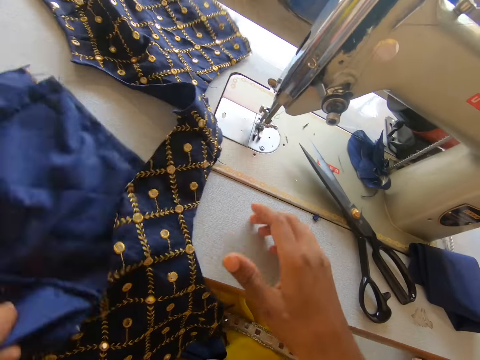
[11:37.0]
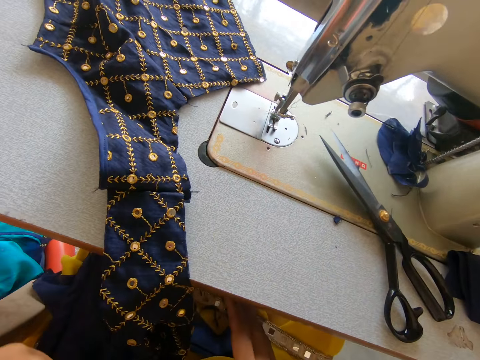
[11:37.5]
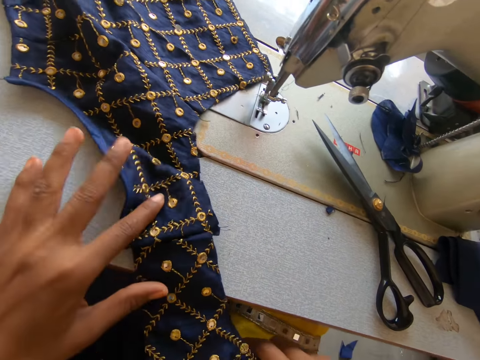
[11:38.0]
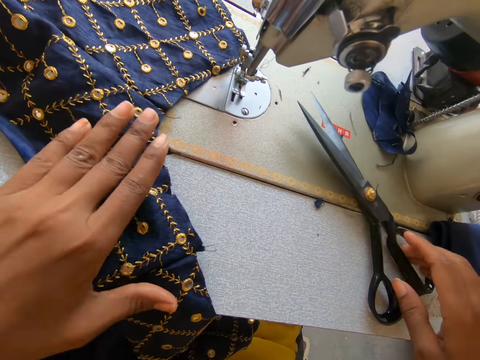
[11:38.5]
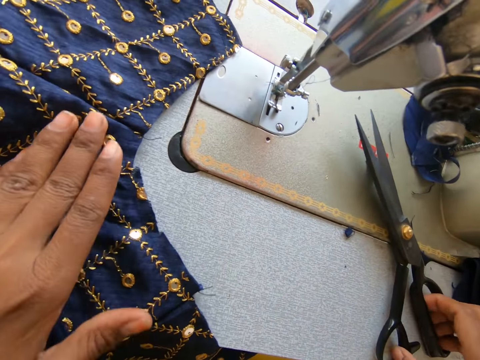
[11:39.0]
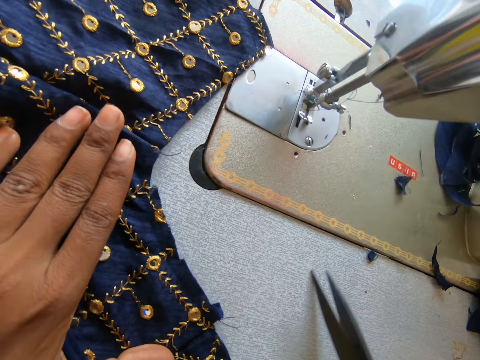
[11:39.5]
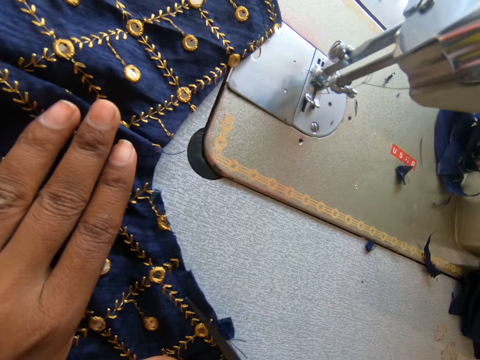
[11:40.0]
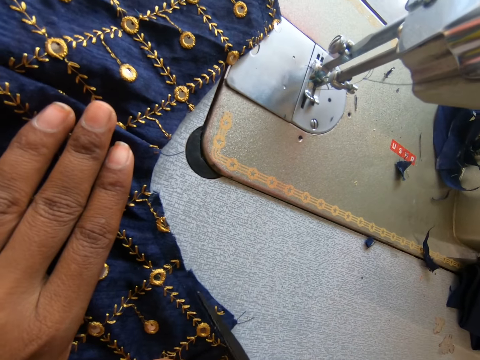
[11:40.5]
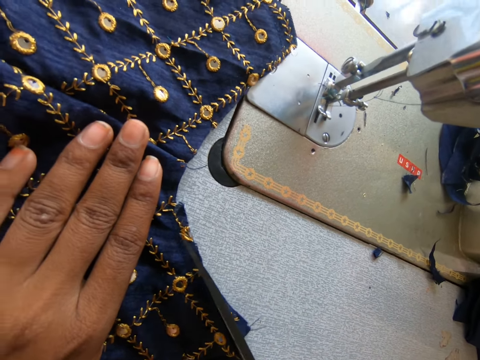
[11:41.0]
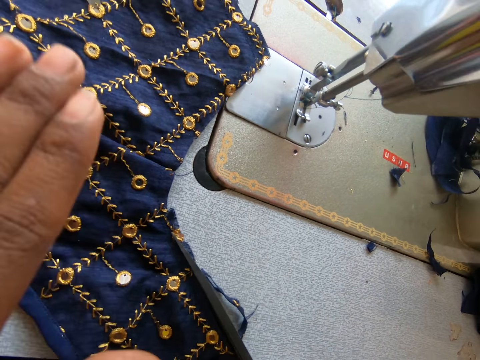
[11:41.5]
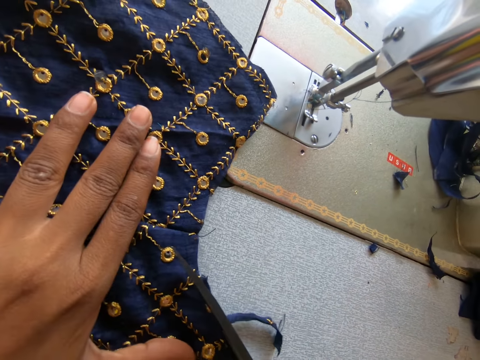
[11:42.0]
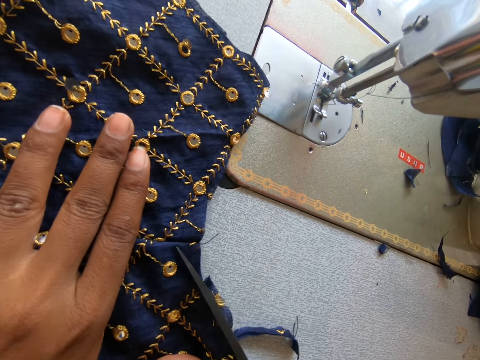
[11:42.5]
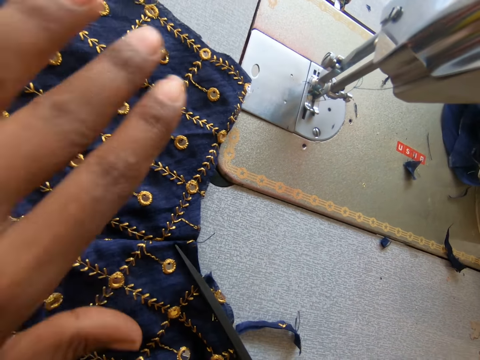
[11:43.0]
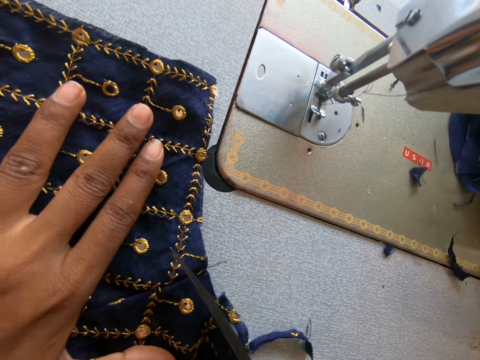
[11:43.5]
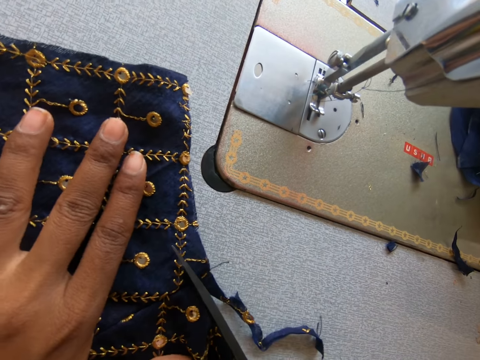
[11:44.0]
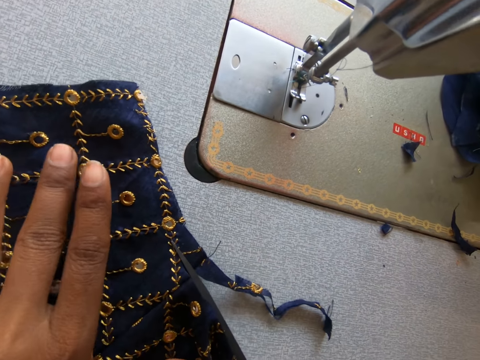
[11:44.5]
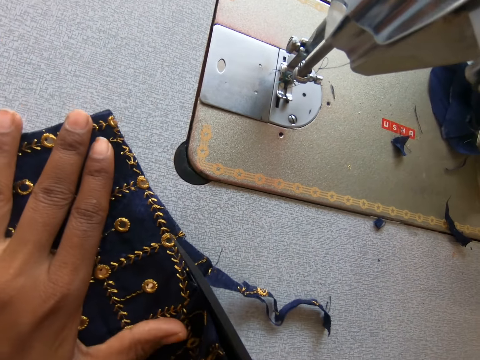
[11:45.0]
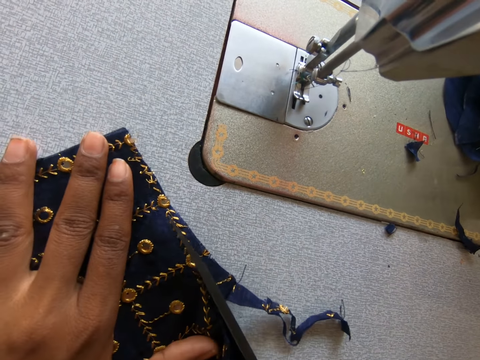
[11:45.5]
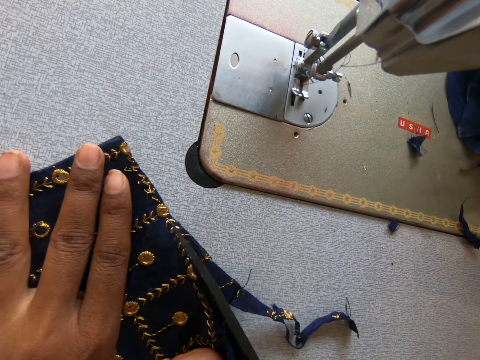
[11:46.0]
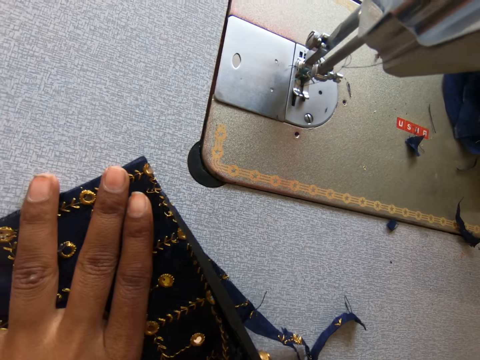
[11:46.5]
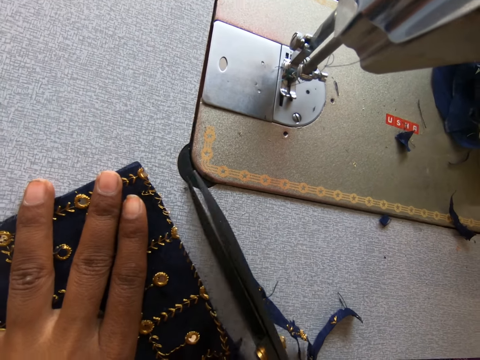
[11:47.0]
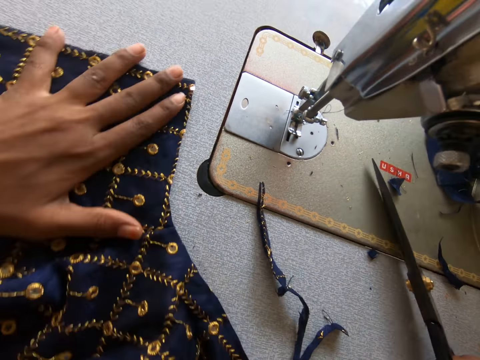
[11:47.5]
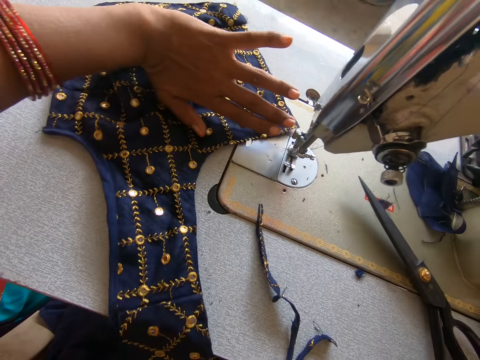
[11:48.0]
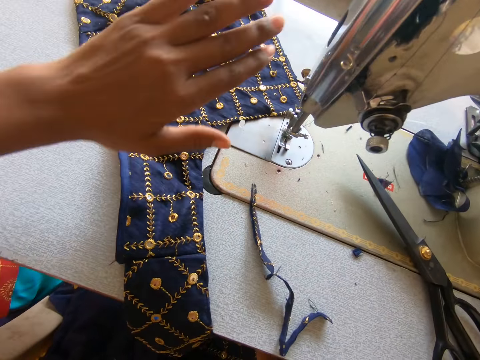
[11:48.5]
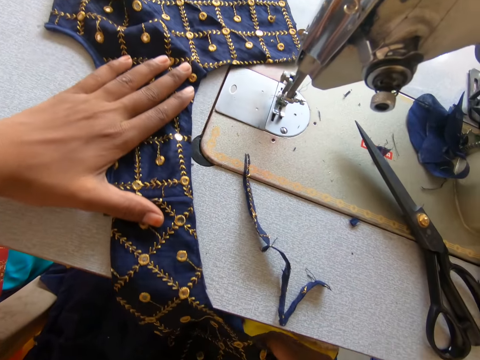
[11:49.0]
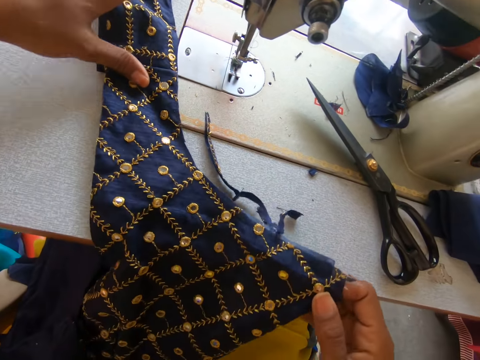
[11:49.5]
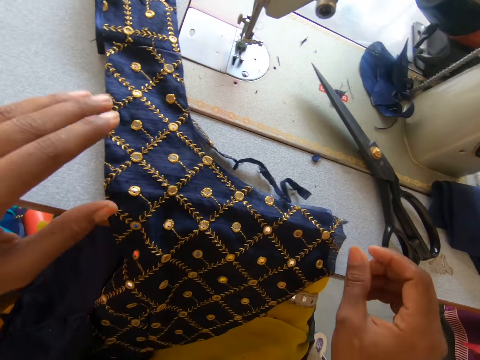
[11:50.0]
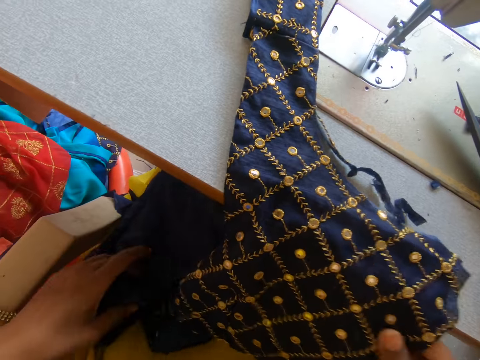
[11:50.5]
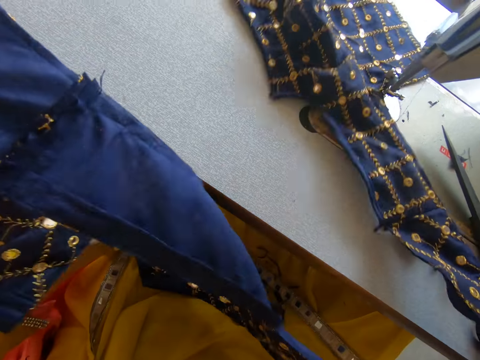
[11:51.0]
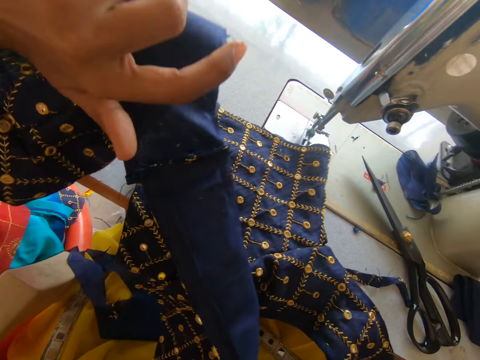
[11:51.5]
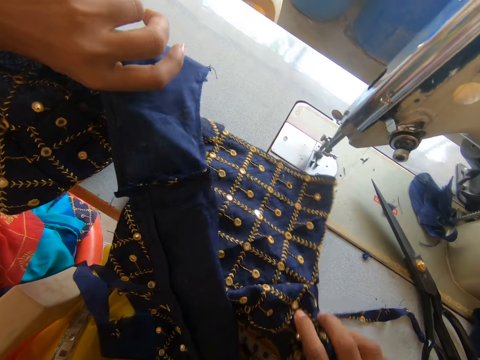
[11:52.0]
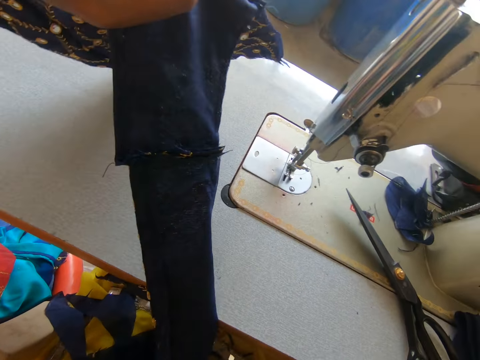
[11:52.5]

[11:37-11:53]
The camera wearer picks up the scissors. They cut the cloth with the scissors. They put down the scissors. They move the cloth around.

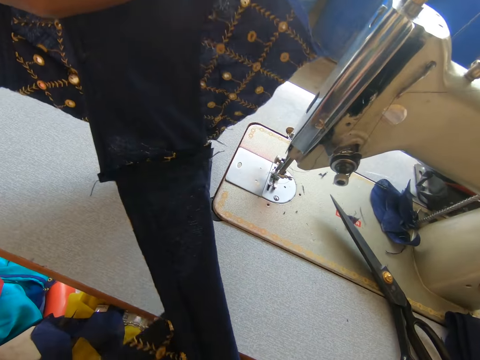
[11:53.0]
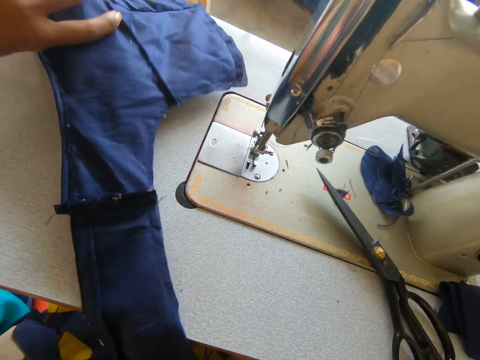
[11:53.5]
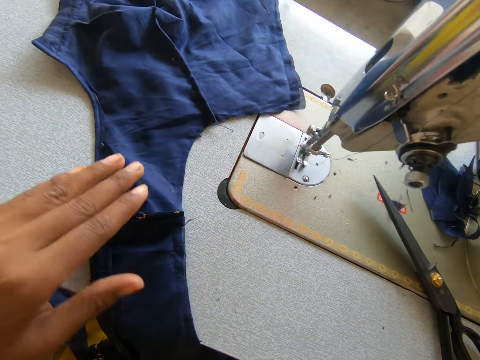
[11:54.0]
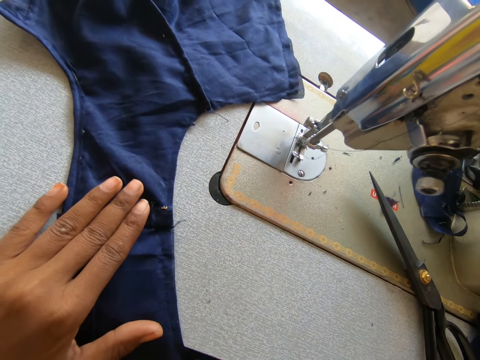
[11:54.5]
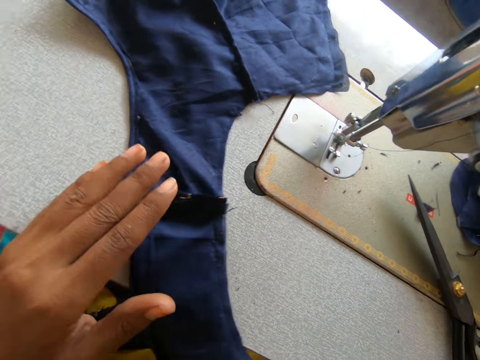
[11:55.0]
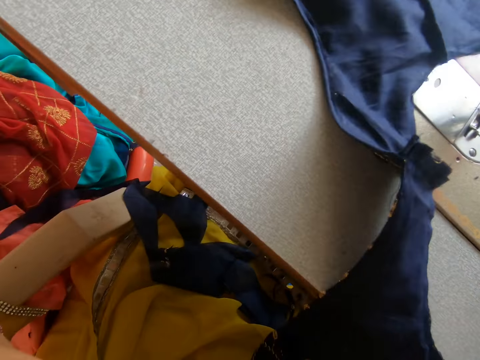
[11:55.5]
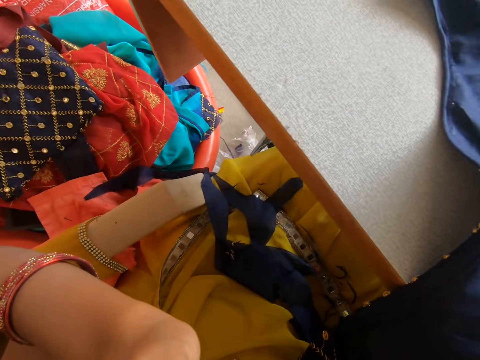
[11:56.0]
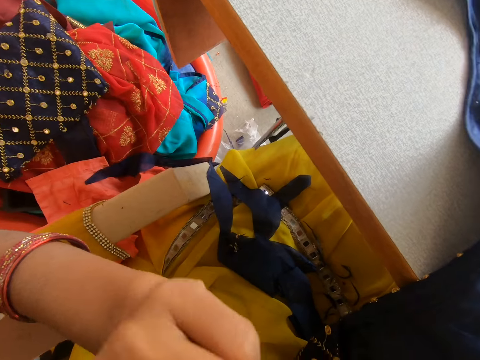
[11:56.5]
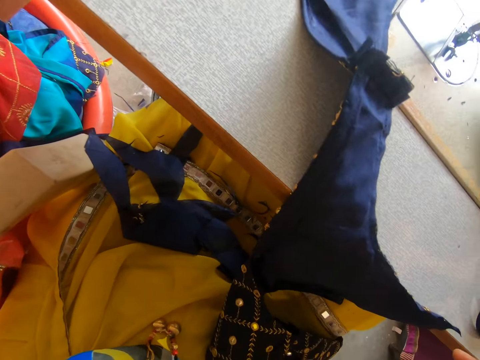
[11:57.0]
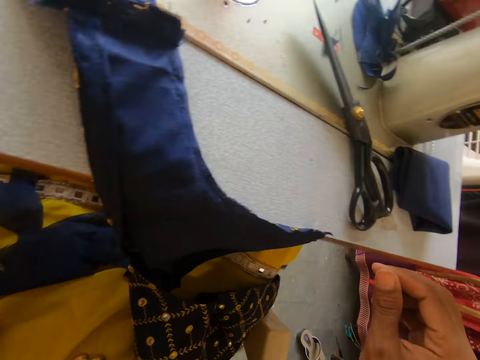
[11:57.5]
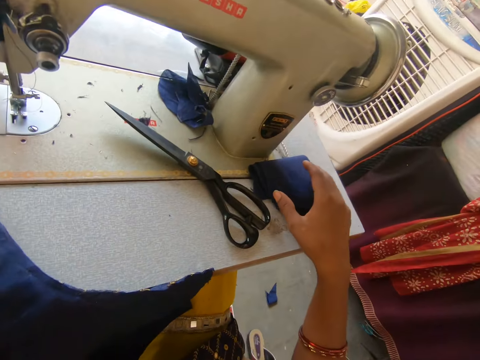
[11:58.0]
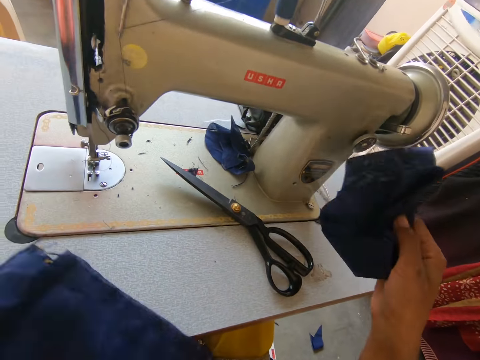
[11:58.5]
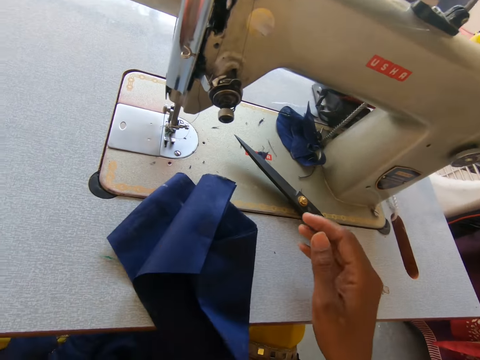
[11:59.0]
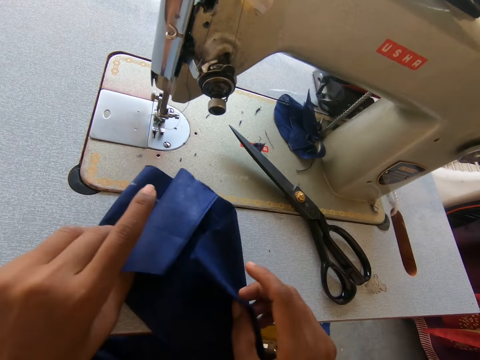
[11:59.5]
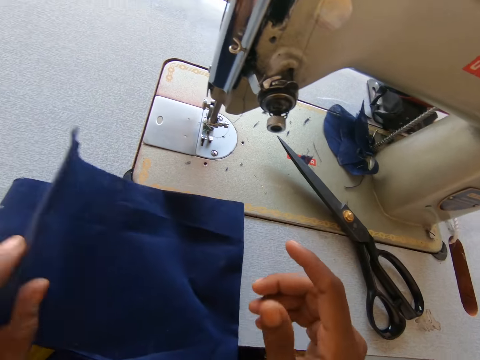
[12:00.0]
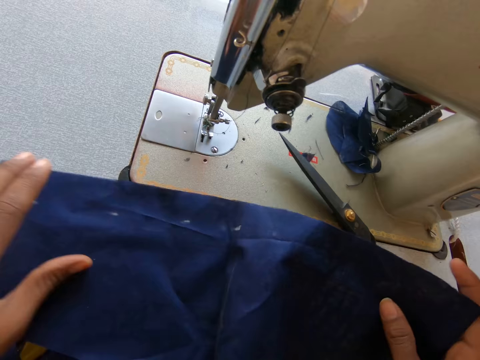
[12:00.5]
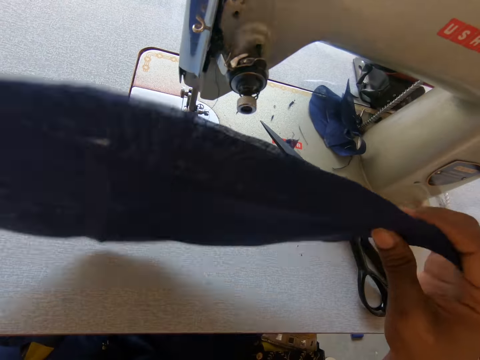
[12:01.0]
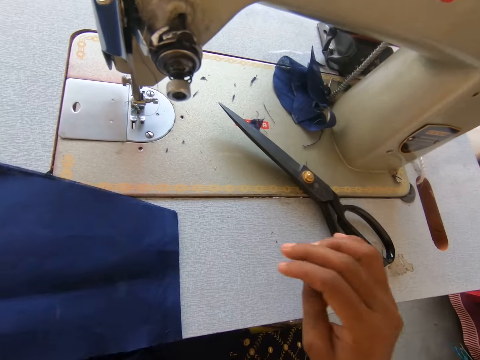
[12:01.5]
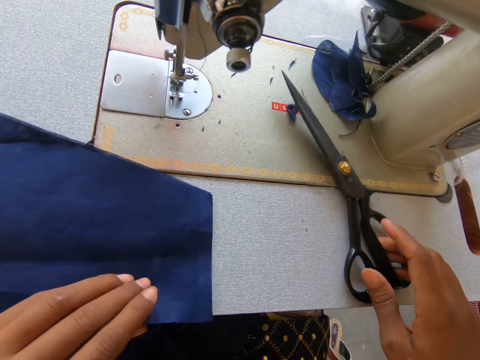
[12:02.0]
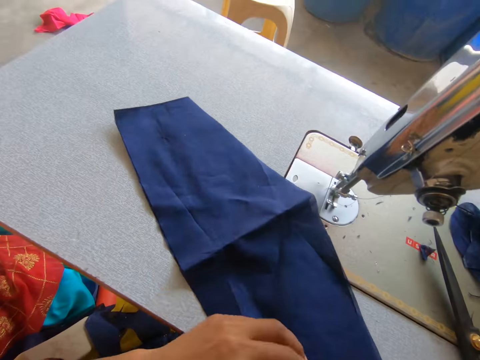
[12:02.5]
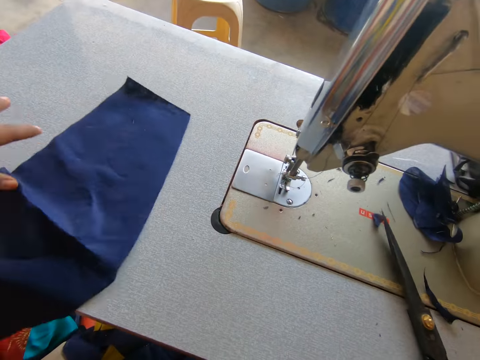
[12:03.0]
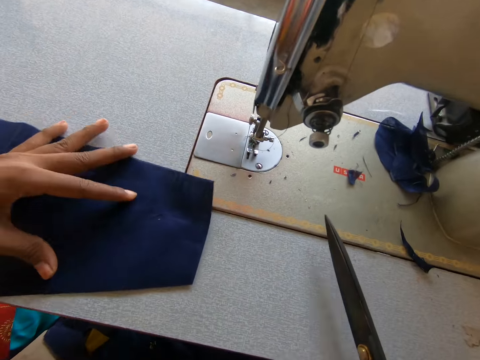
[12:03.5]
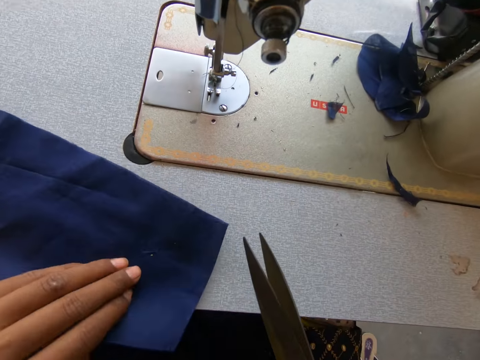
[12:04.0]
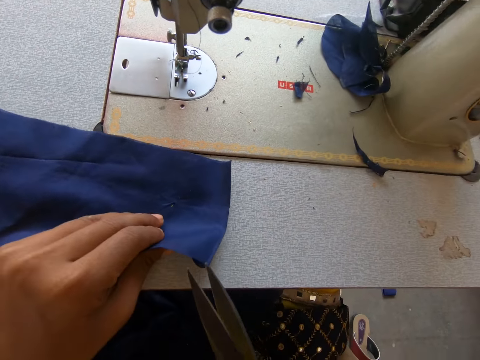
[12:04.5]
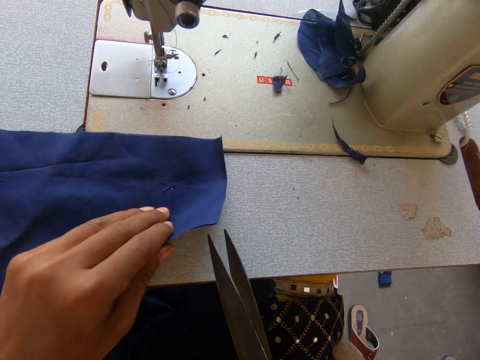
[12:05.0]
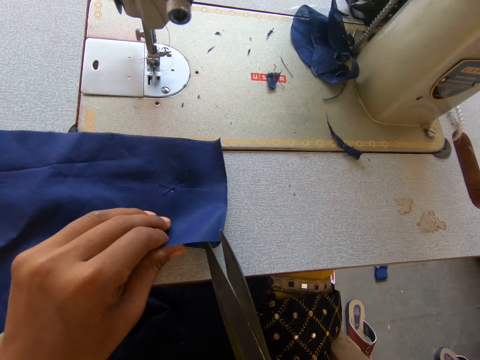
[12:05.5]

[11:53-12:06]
The camera wearer picks up the cloth. They drop the cloth on the sewing machine. They spread the cloth, turn the cloth, pick up the scissors and move the cloth around.
